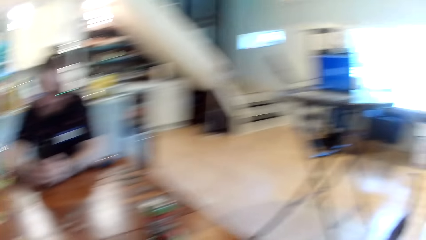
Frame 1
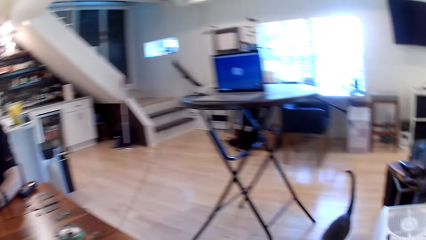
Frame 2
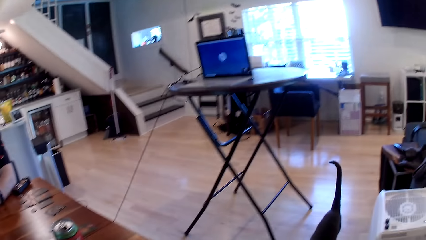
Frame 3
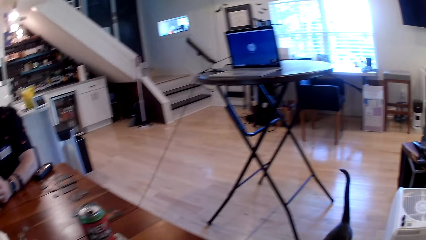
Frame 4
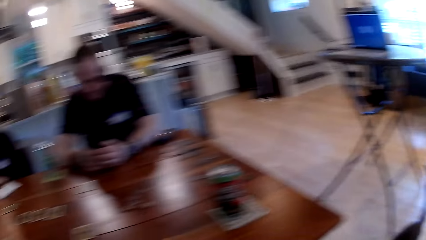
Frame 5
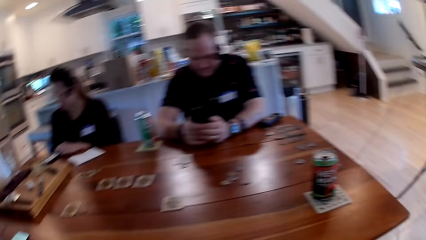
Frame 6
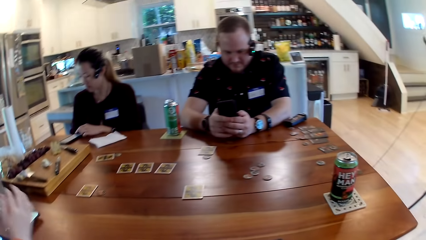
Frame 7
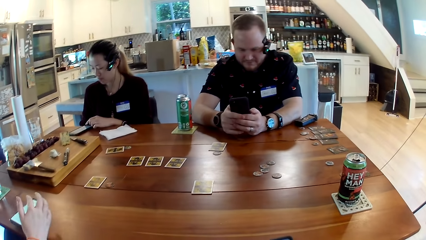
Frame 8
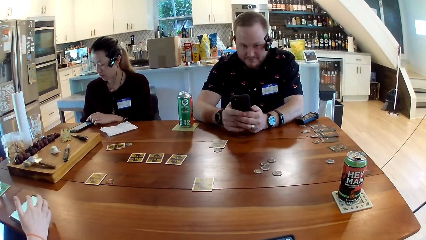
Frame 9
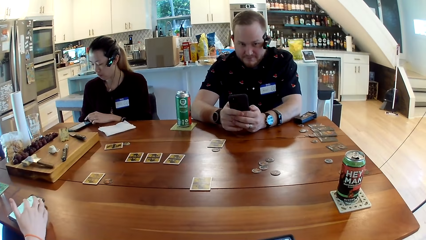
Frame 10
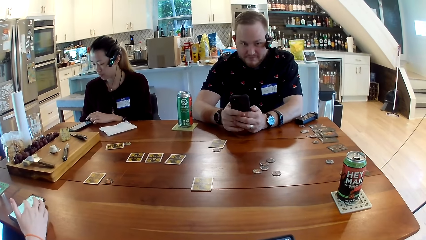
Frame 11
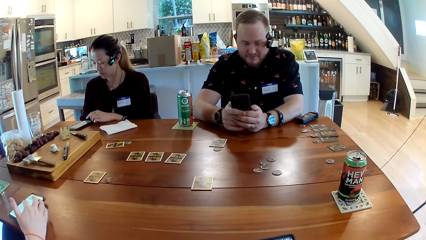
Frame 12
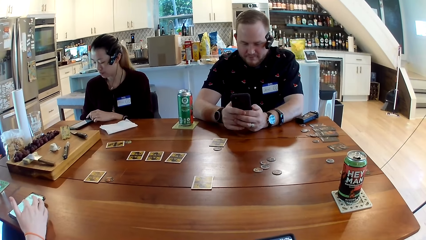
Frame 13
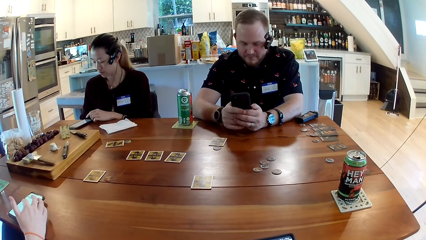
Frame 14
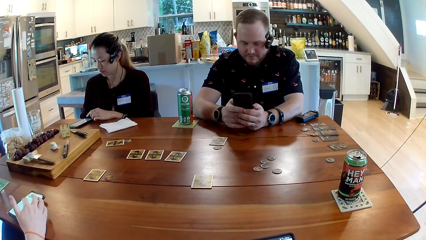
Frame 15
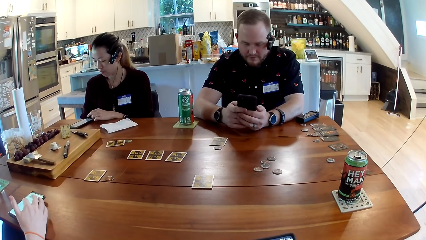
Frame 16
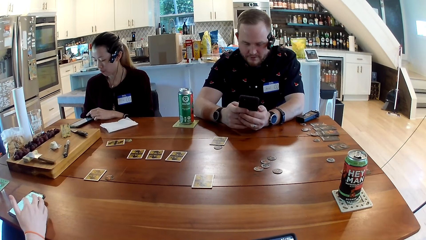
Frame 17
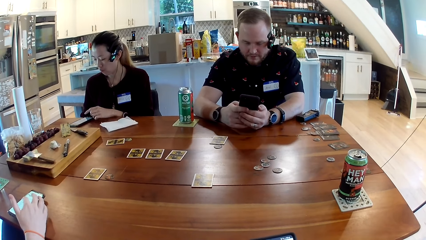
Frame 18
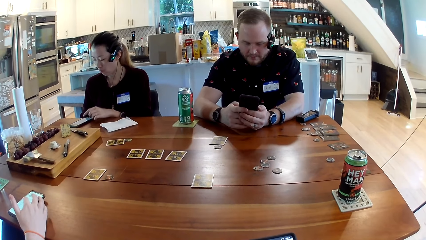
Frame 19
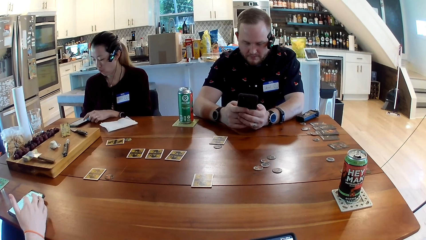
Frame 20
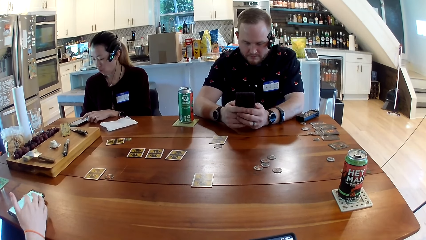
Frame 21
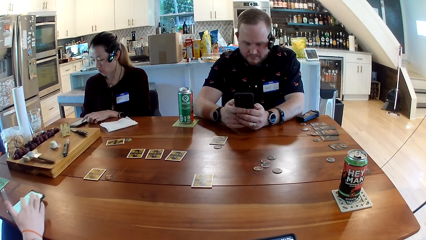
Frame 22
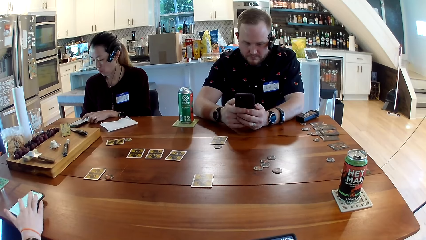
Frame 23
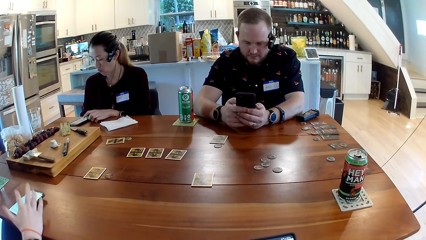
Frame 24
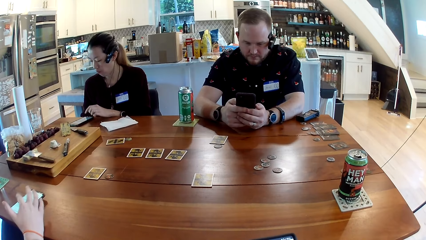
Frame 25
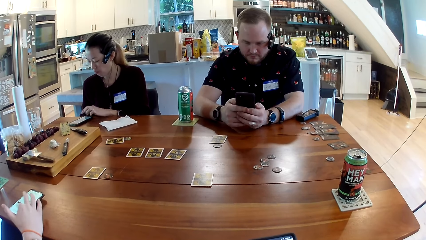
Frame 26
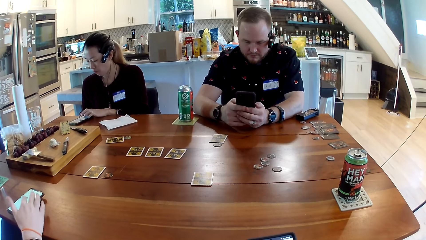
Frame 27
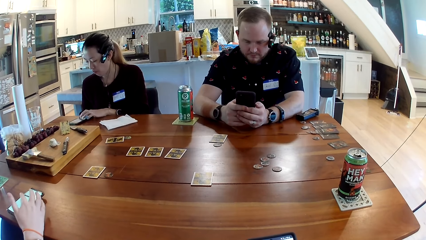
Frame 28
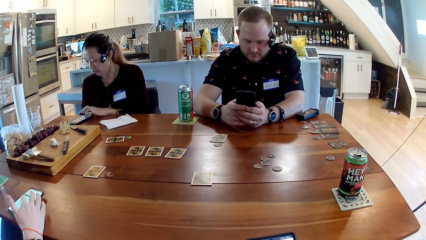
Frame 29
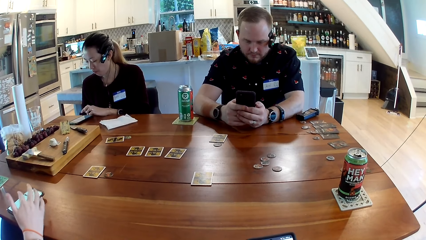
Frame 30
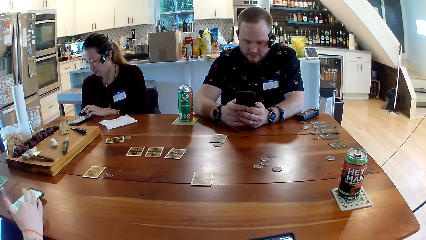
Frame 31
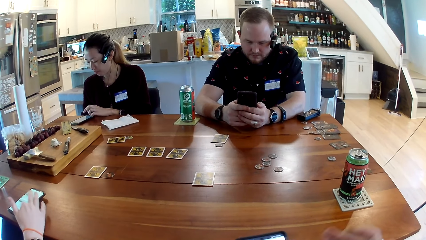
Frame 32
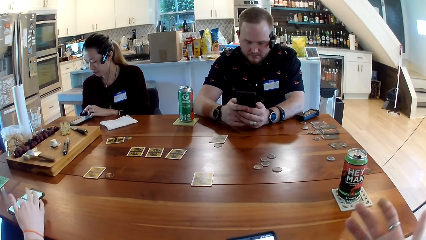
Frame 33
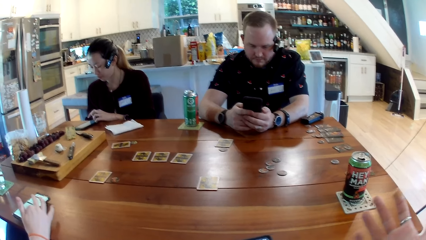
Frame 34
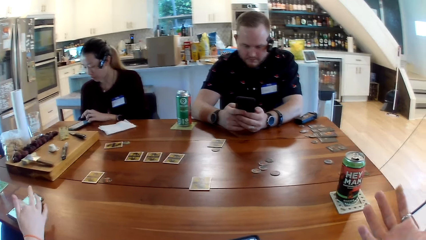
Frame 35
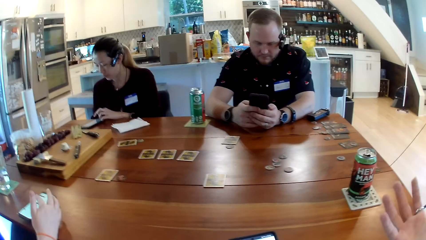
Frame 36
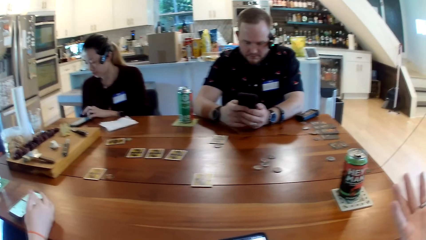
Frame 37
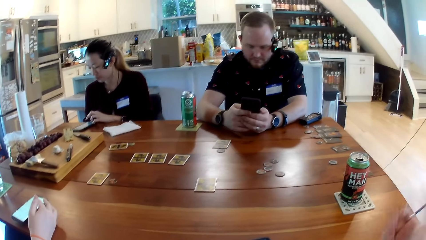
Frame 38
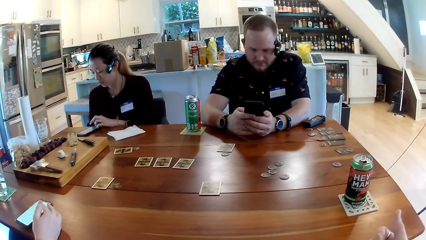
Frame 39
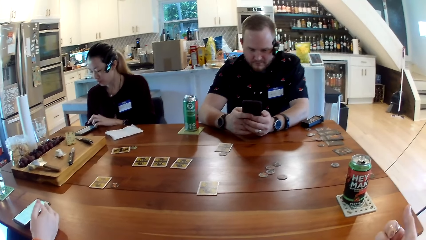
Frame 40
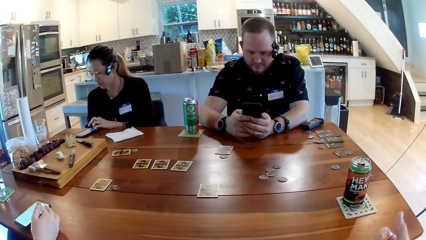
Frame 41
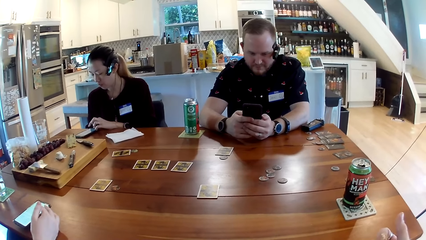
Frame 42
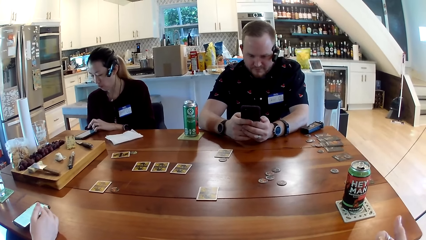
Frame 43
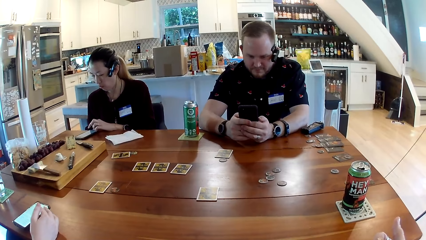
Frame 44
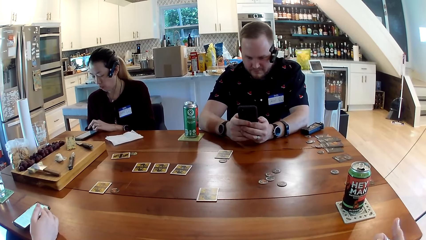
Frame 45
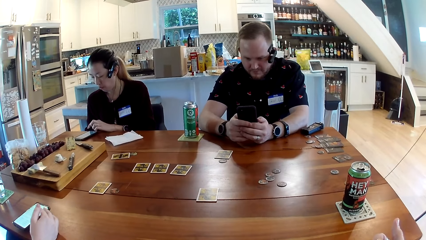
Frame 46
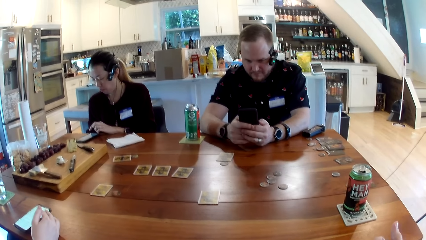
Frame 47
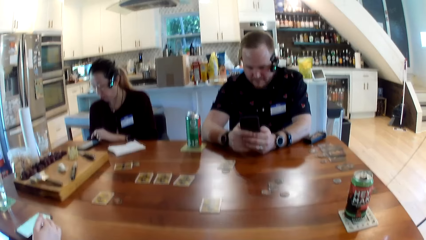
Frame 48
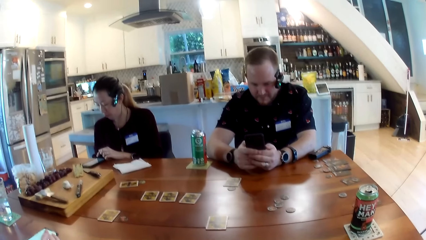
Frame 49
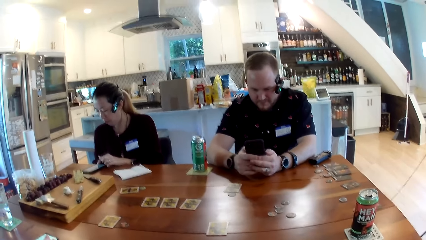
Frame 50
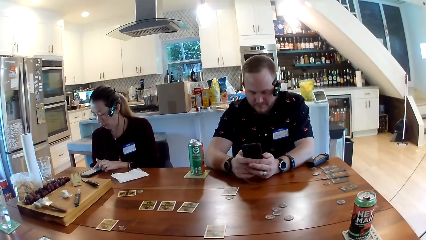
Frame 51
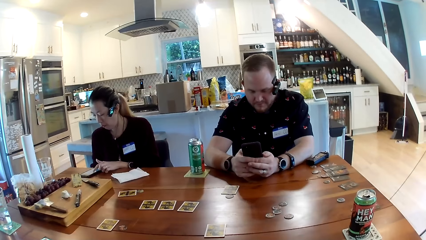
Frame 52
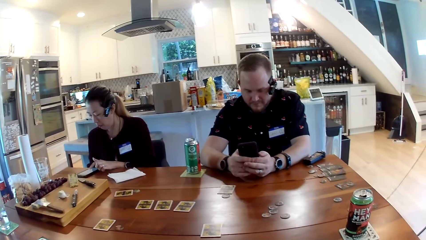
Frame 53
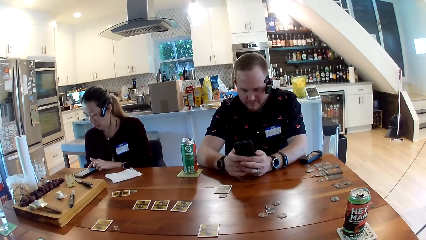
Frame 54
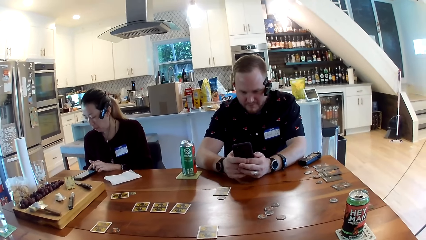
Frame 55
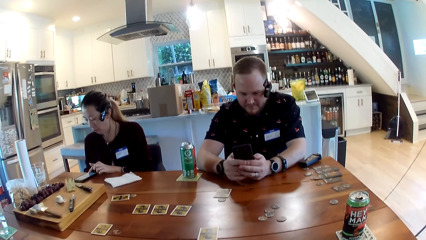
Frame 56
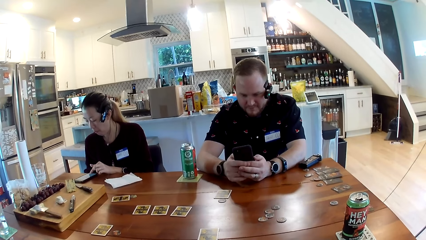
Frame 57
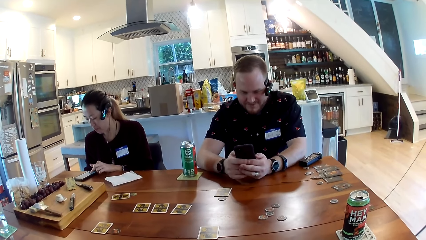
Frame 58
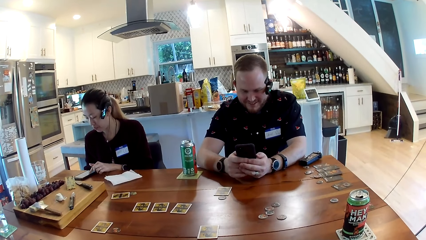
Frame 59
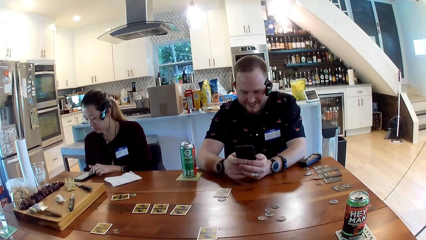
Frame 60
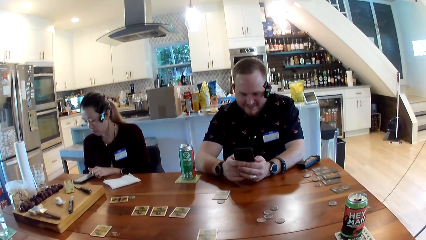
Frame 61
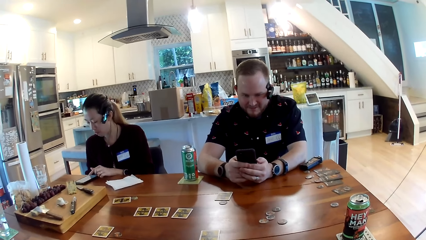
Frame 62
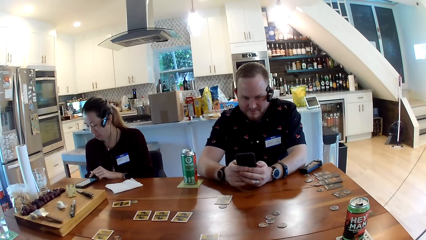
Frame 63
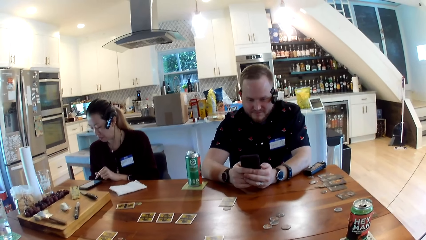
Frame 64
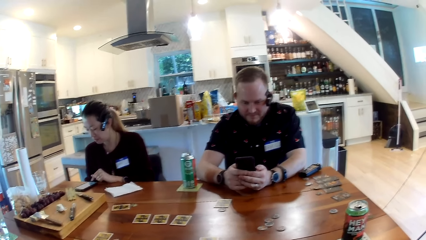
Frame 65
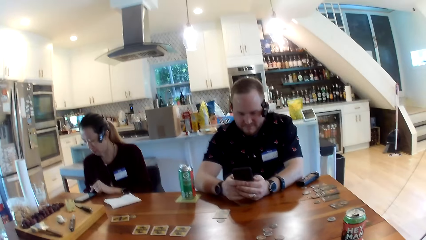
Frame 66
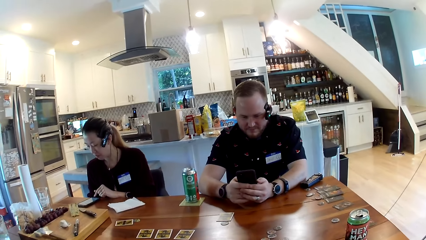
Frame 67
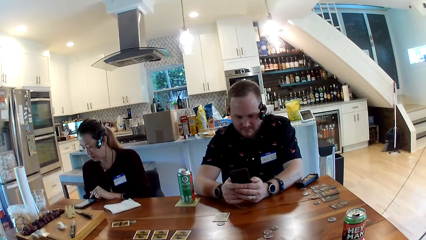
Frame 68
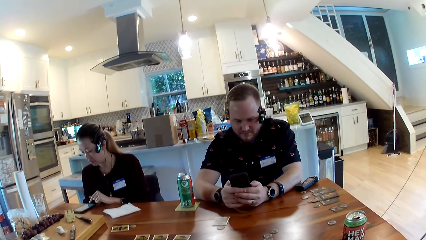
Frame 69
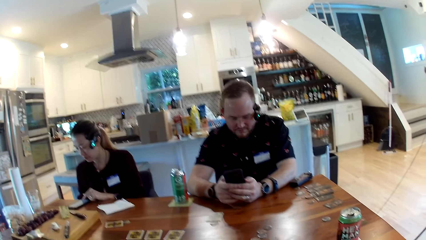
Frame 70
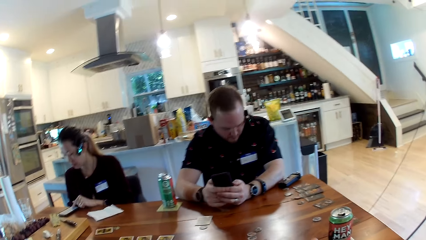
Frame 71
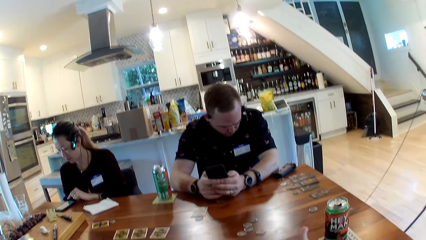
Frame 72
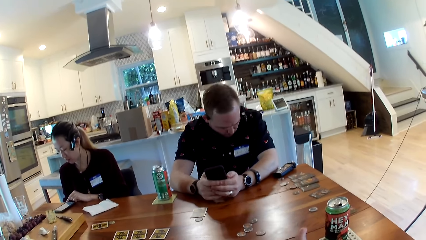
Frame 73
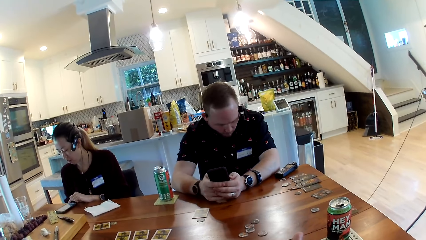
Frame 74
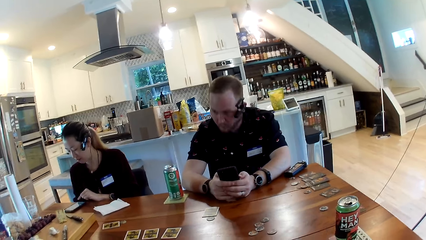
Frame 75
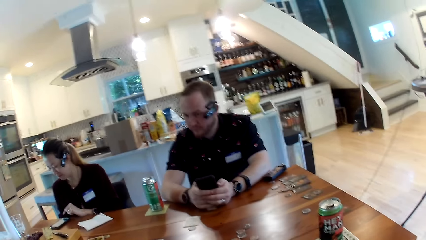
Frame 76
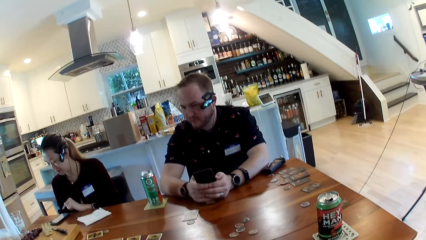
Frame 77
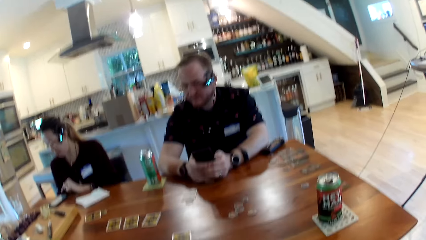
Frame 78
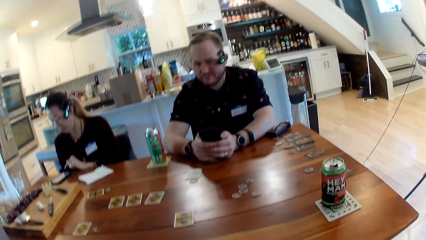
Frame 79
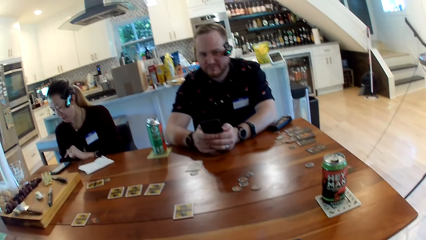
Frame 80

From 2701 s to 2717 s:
The camera wearer looks around the house. She operates the phone in her hands. She stares at a person and another person.
